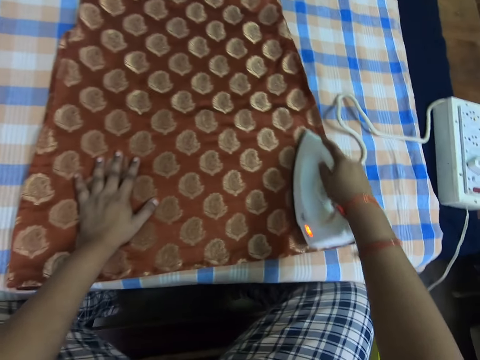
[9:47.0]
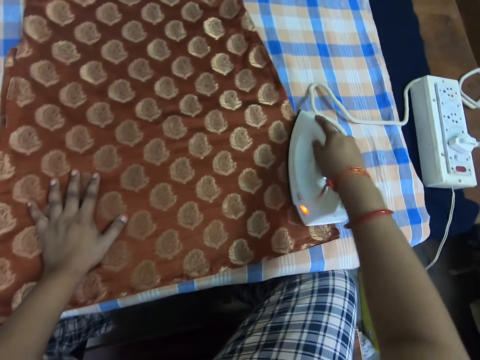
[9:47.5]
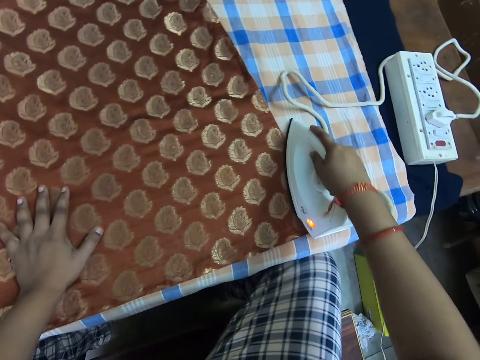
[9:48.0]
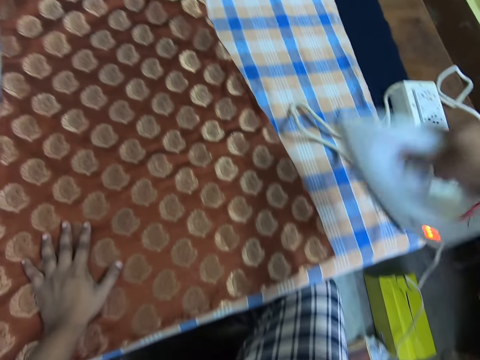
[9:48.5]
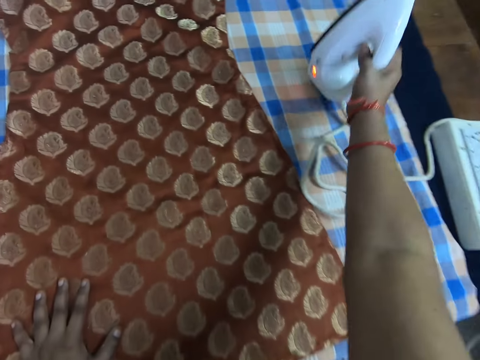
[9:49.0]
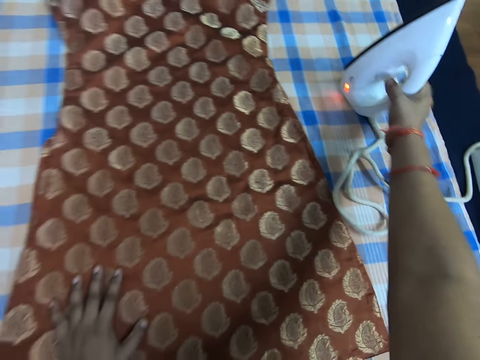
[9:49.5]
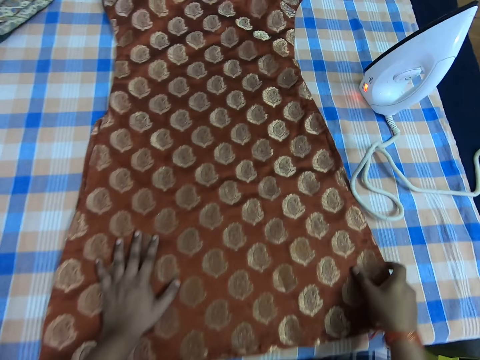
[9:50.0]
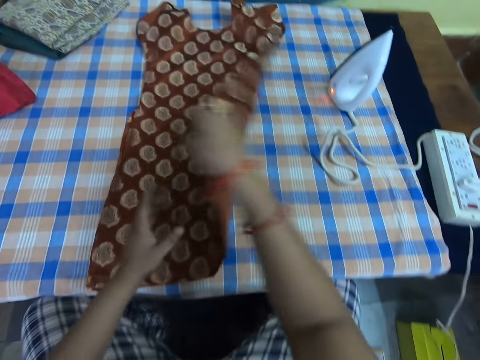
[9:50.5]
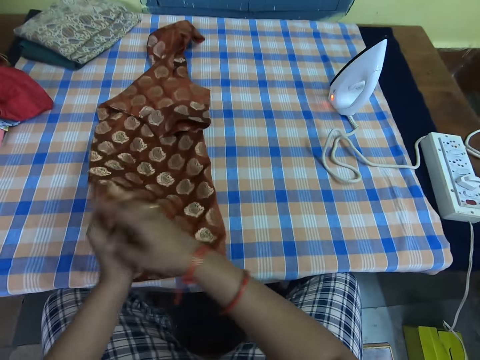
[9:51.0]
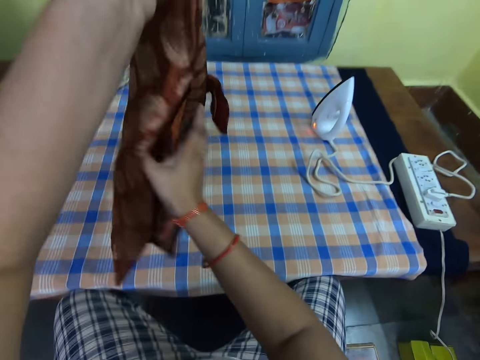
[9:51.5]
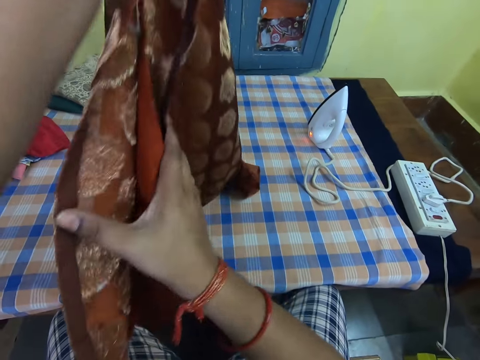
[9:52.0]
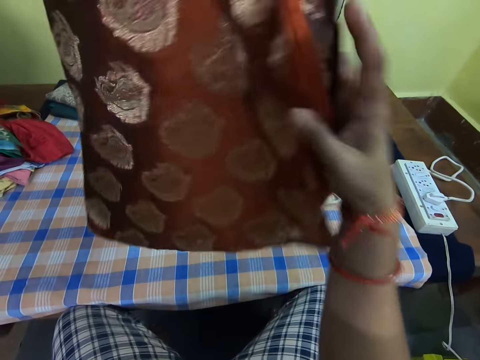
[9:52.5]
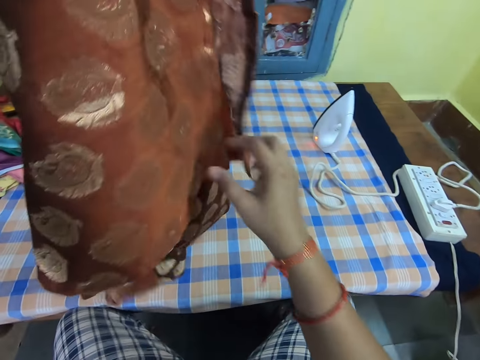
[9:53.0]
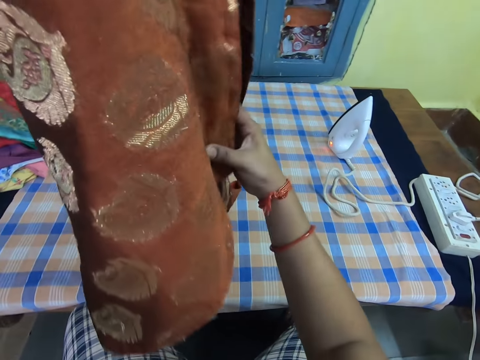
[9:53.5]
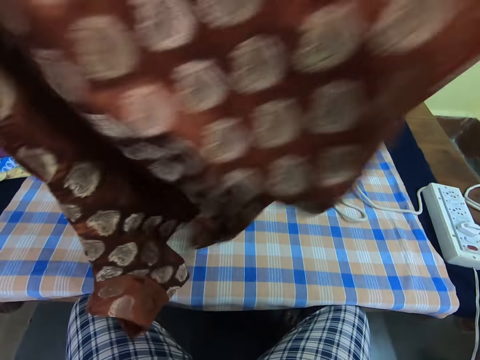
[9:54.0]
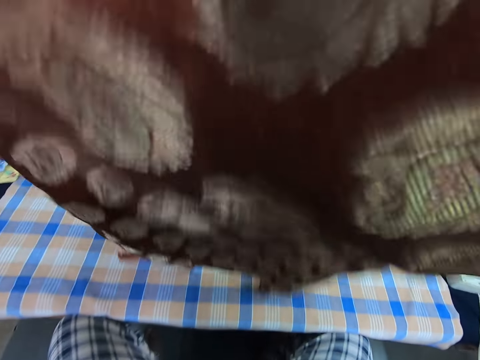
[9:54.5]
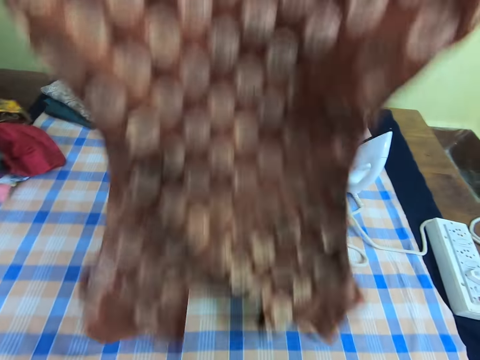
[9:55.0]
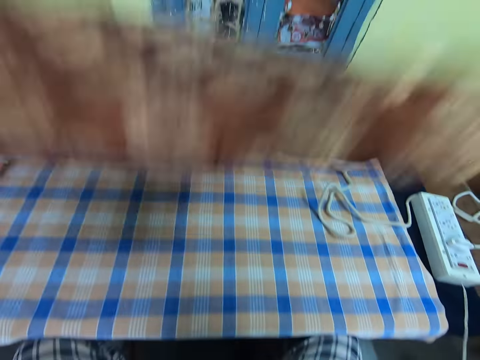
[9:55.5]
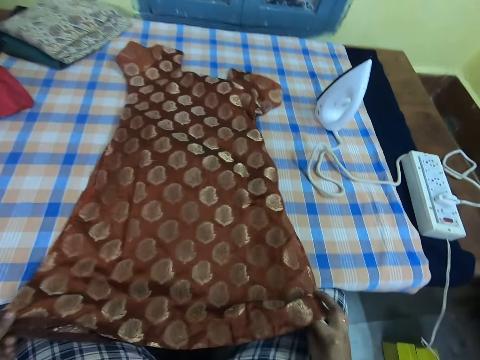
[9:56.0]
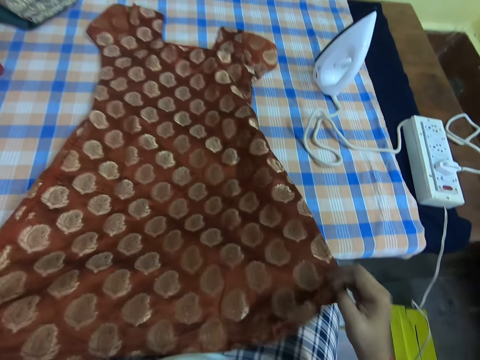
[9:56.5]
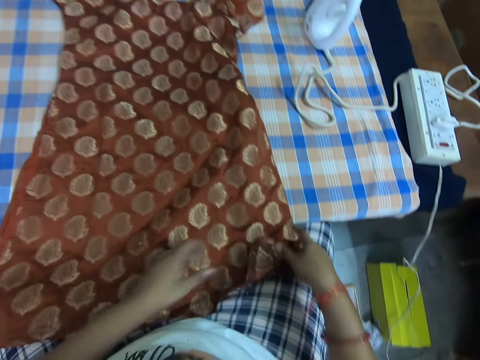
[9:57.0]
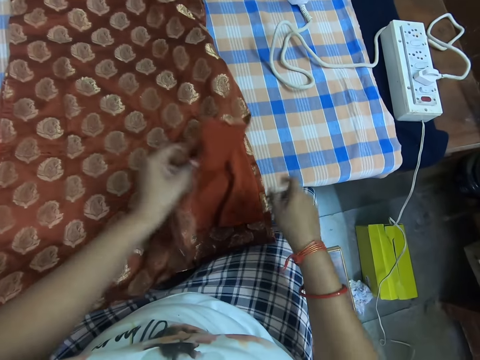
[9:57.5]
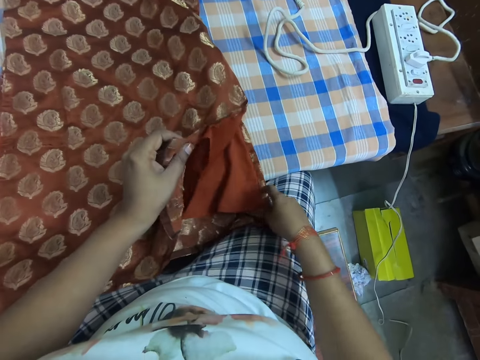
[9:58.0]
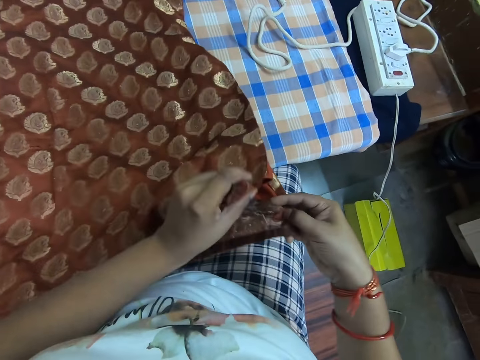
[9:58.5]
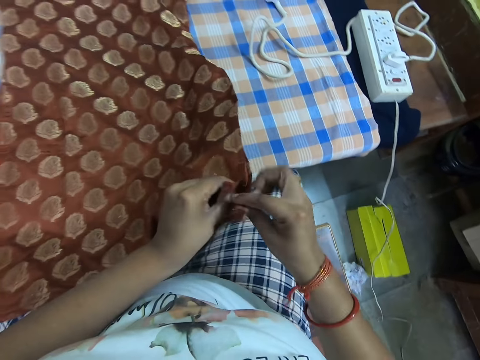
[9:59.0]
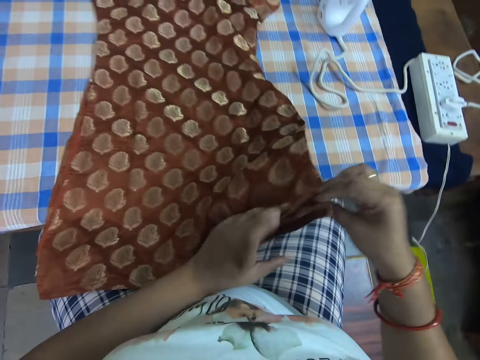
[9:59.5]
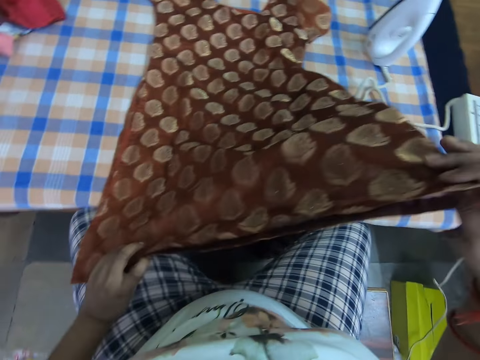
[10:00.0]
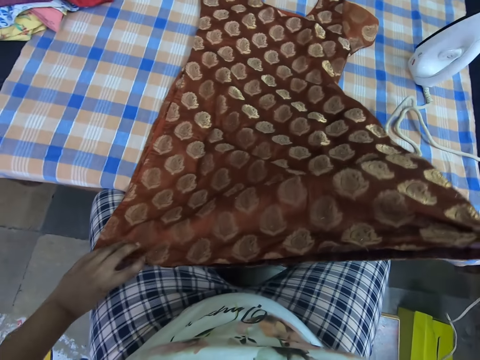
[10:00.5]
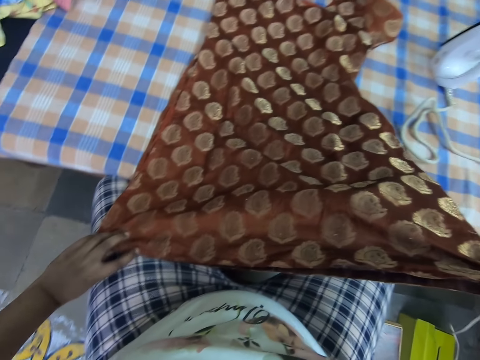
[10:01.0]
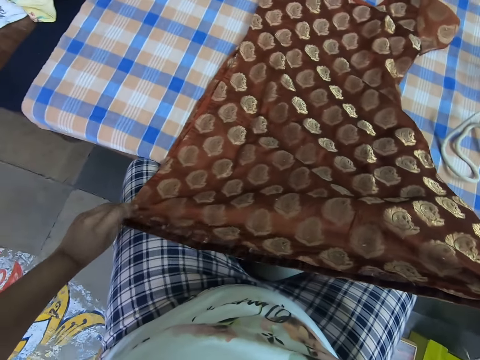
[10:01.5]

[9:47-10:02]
The camera wearer places the iron box on the table. They flip over the dress. They lift up the cloth. They place the dress on the table. They adjust the cloth. They align the lower edges of the dress.

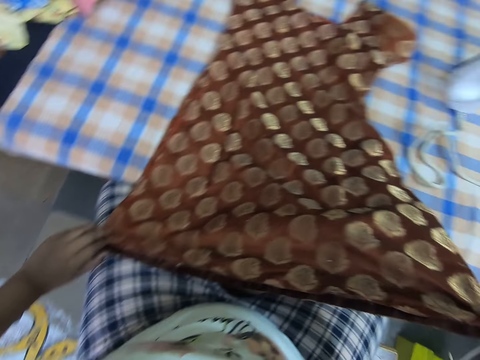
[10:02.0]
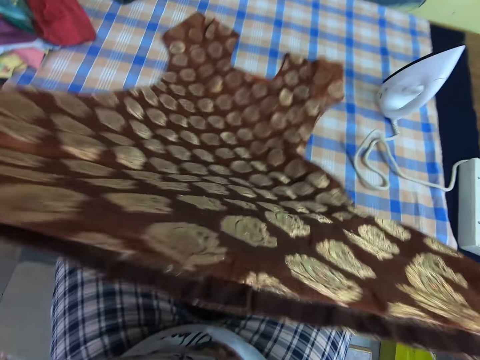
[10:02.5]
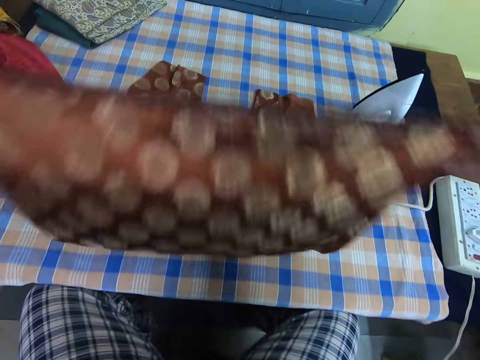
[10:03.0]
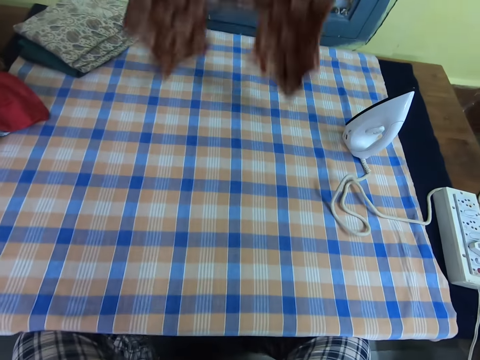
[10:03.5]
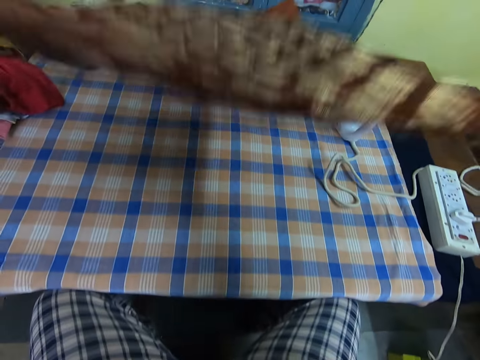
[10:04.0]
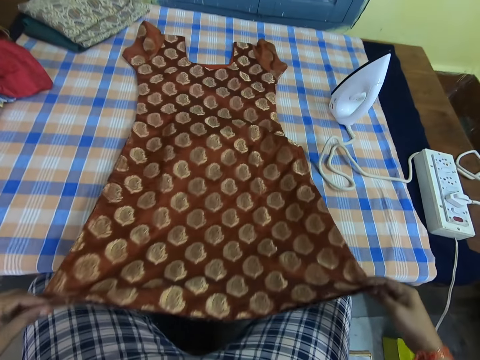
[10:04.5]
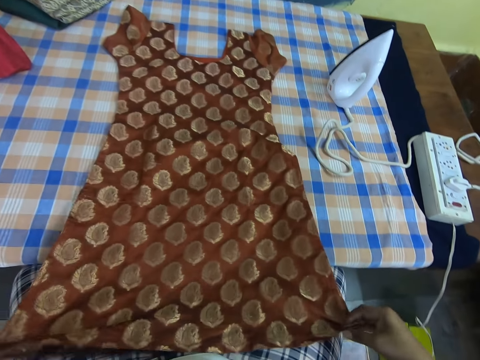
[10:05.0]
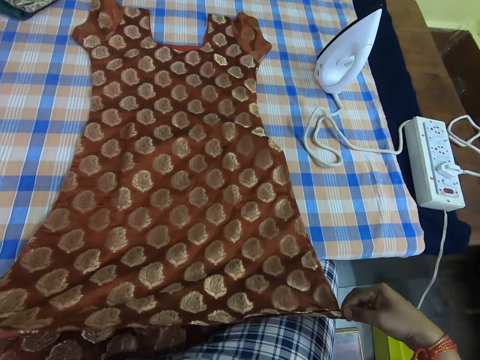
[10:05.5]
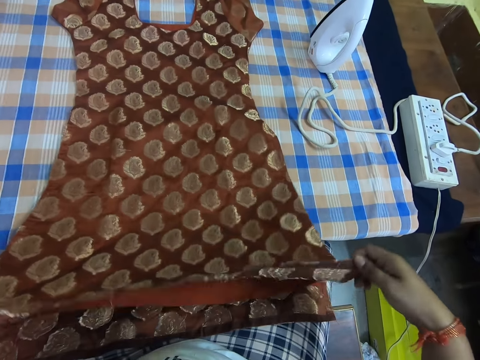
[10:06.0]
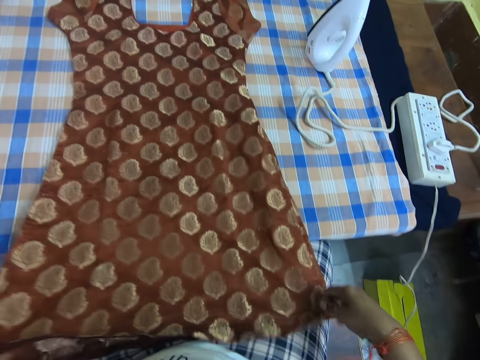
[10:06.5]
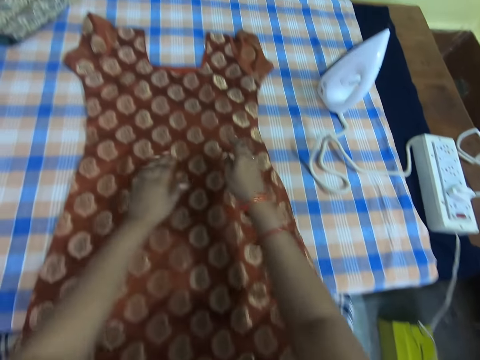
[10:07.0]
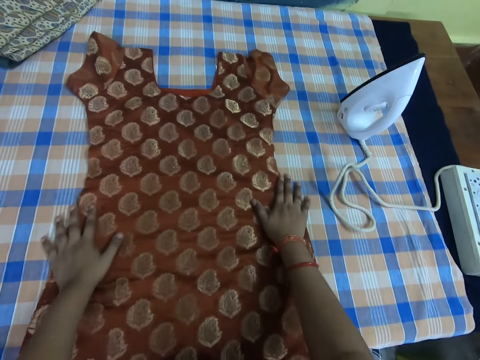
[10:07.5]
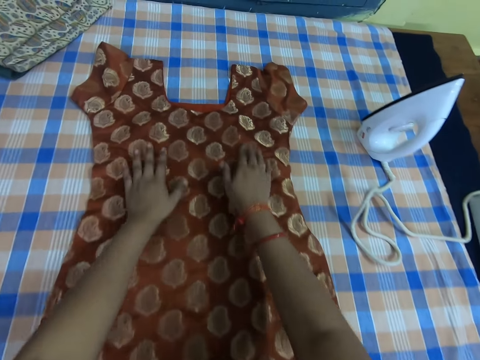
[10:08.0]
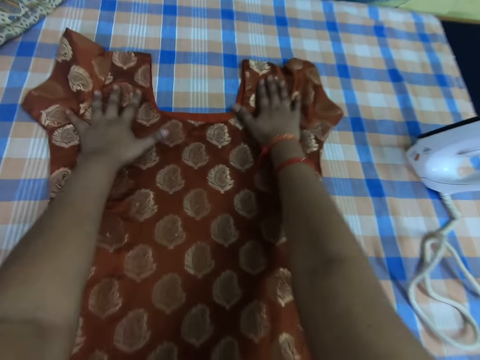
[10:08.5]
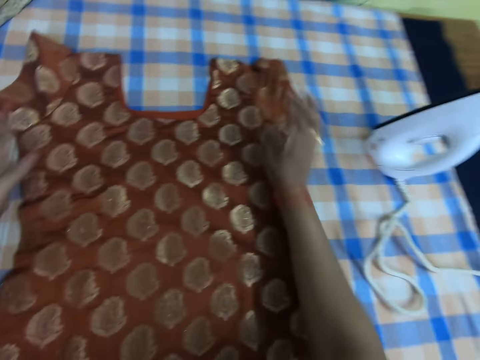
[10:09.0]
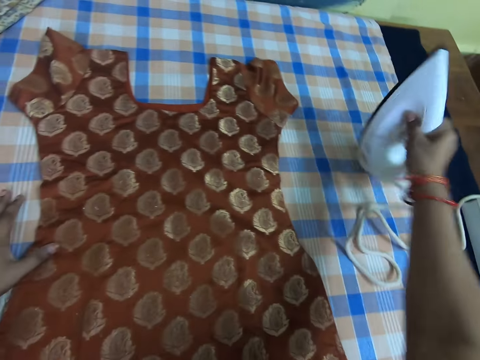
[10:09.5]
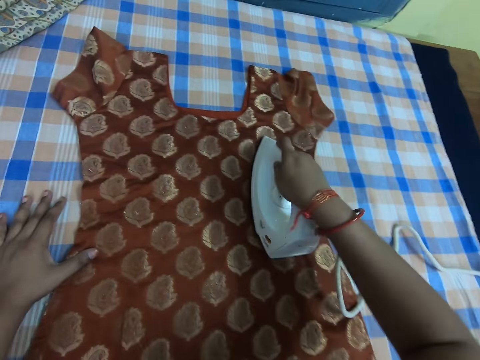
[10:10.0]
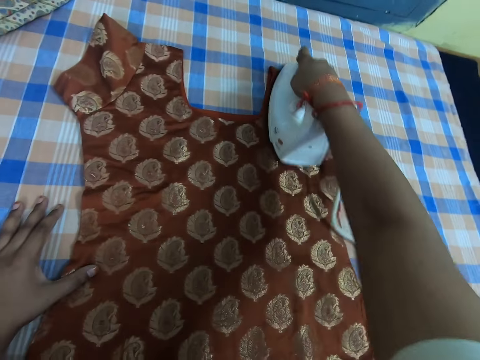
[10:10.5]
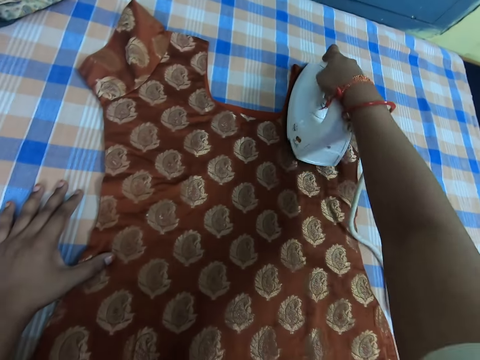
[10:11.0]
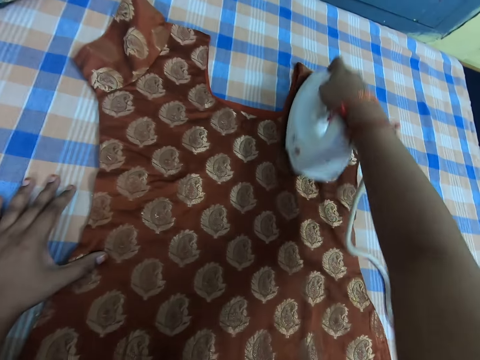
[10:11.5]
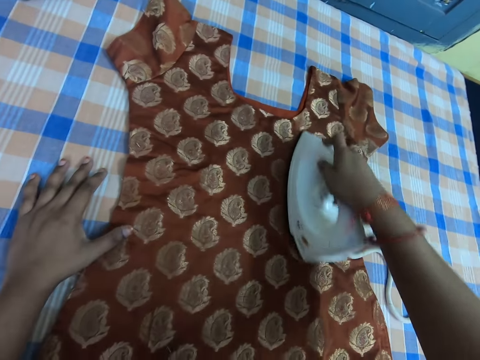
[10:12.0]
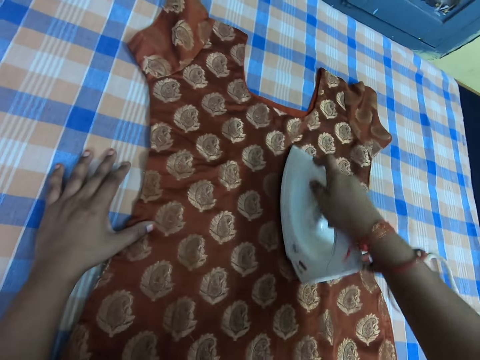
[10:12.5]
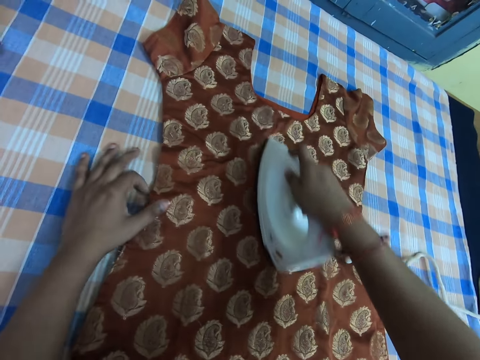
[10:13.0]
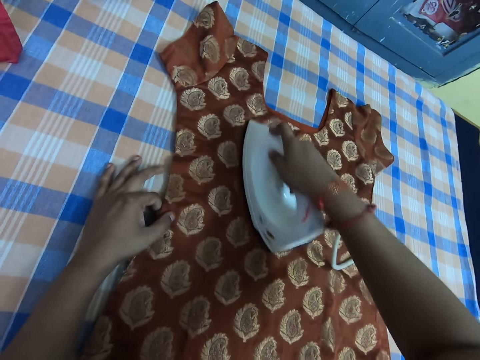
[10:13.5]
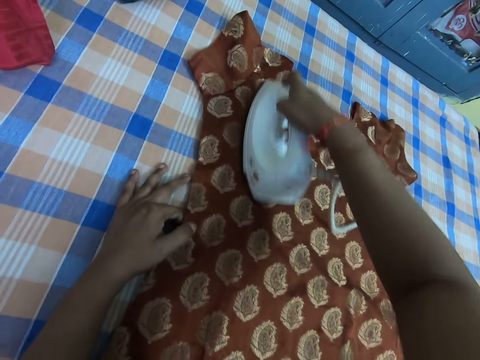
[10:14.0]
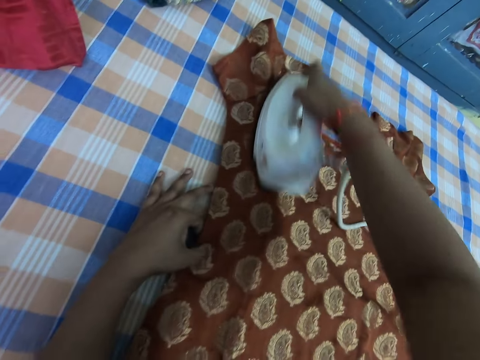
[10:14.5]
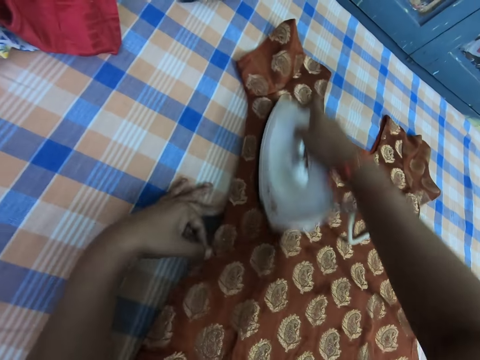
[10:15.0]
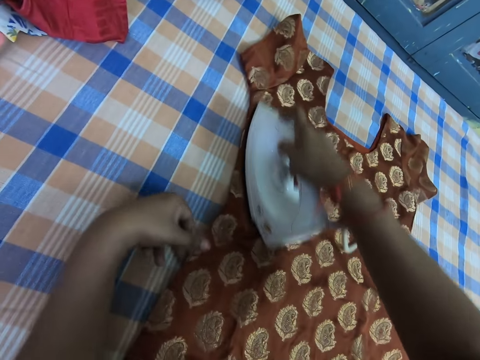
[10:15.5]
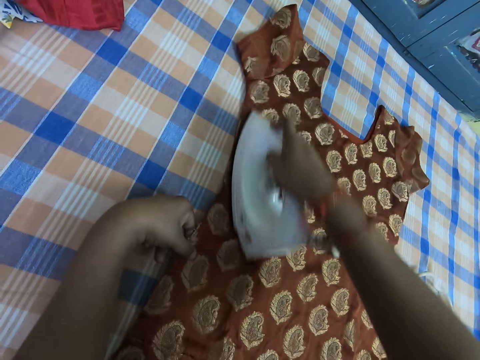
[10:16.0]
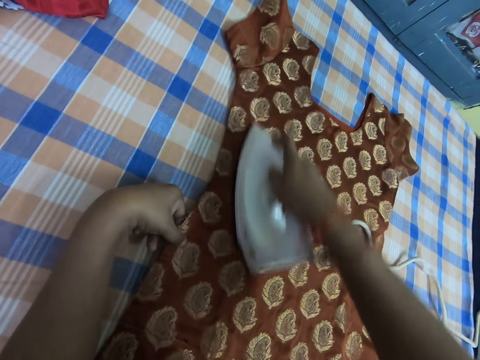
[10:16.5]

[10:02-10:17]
The camera wearer lifts up the cloth and puts down the cloth. They straighten the dress. They adjust the cloth. They pick up the iron box. They iron the dress.
